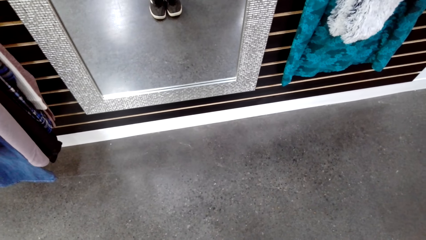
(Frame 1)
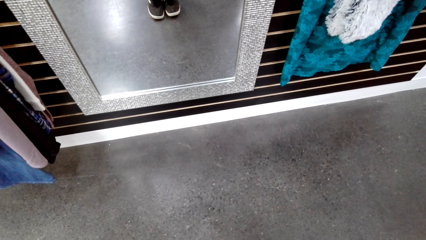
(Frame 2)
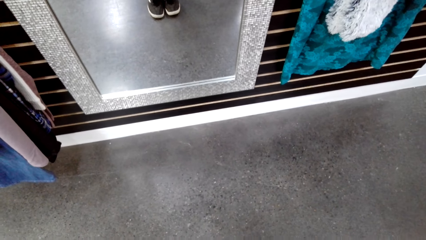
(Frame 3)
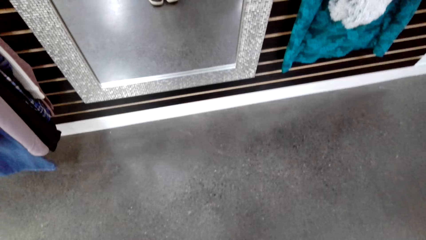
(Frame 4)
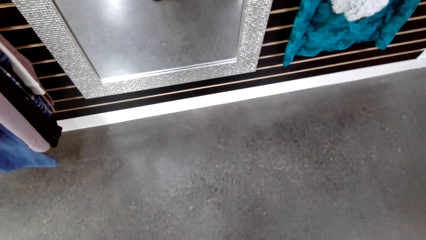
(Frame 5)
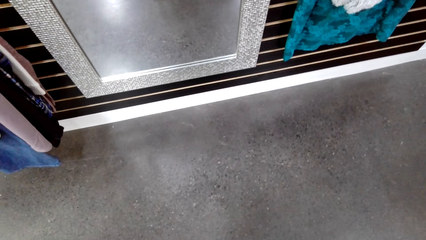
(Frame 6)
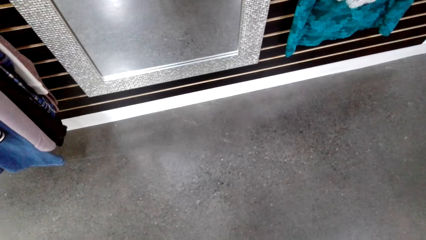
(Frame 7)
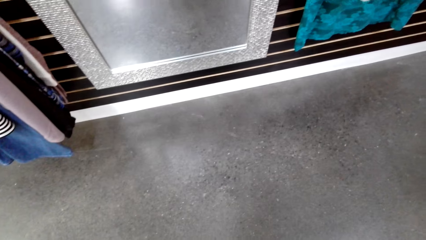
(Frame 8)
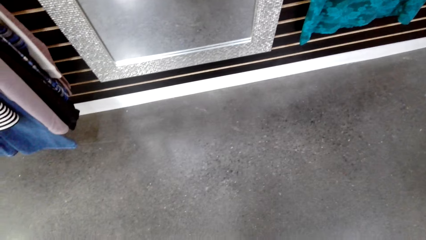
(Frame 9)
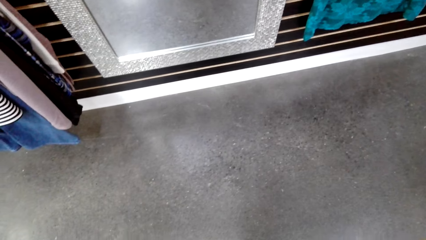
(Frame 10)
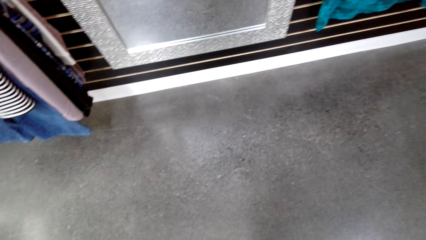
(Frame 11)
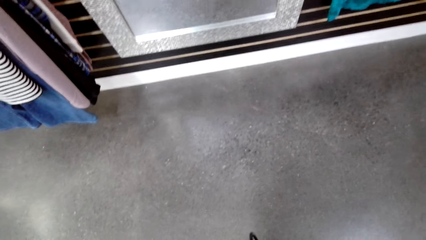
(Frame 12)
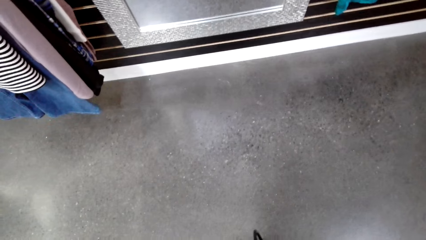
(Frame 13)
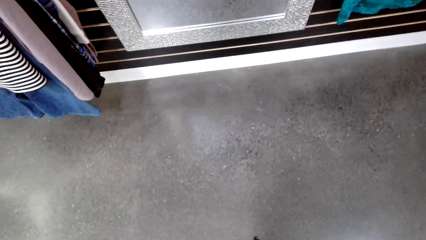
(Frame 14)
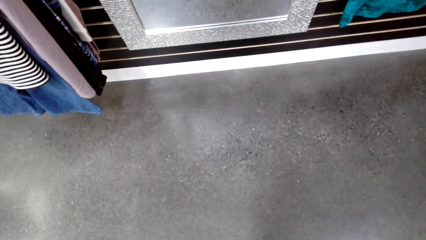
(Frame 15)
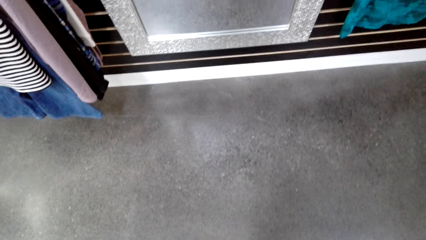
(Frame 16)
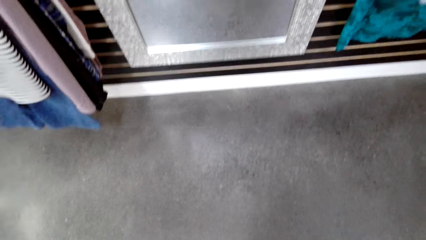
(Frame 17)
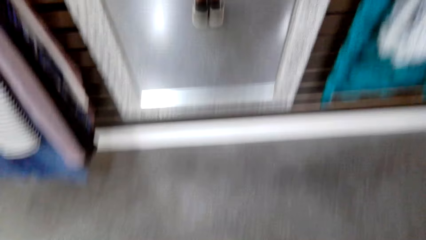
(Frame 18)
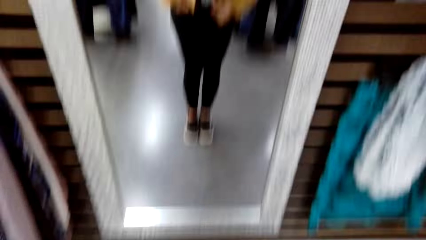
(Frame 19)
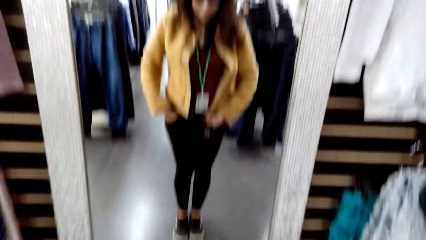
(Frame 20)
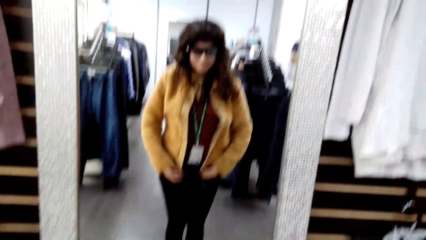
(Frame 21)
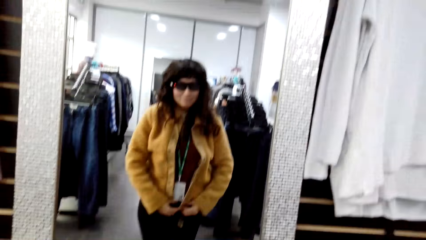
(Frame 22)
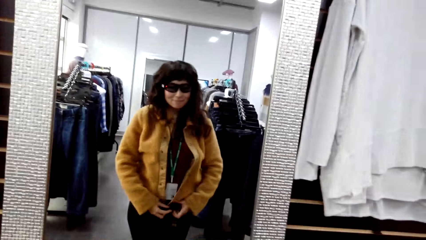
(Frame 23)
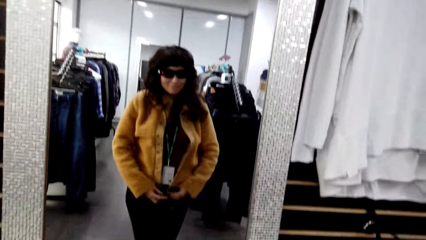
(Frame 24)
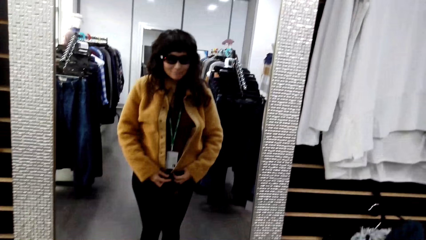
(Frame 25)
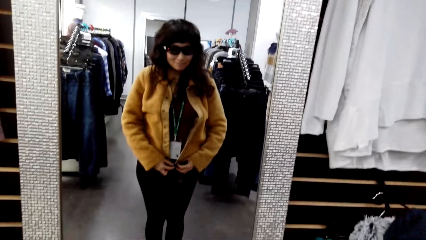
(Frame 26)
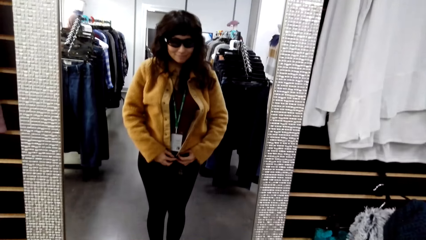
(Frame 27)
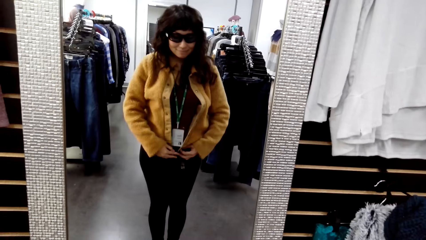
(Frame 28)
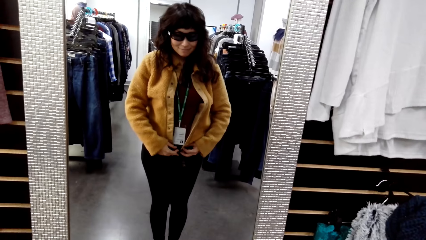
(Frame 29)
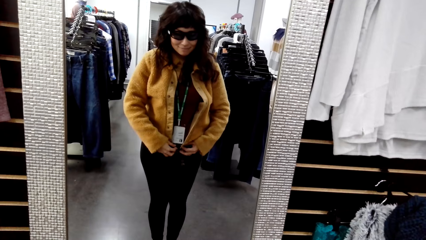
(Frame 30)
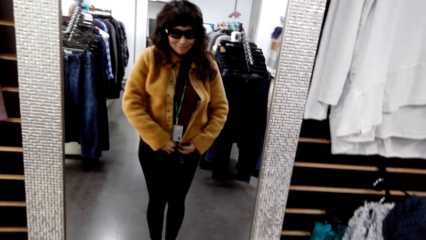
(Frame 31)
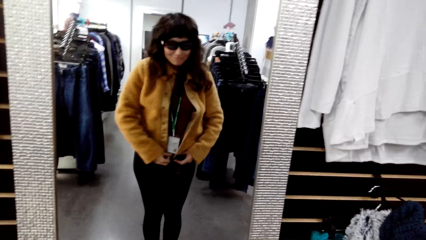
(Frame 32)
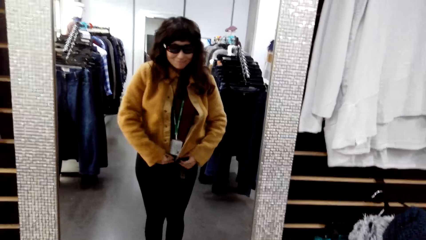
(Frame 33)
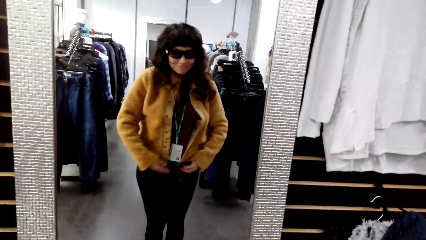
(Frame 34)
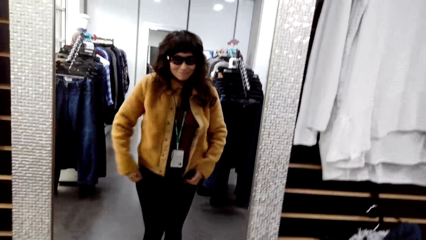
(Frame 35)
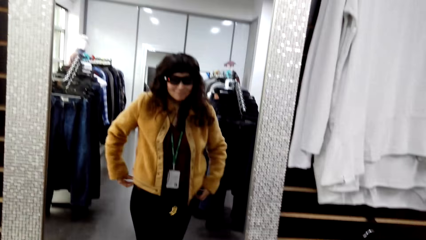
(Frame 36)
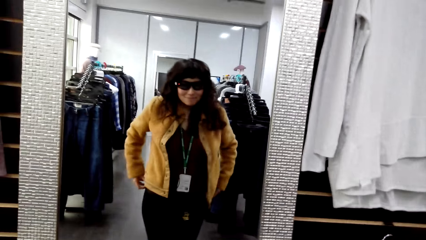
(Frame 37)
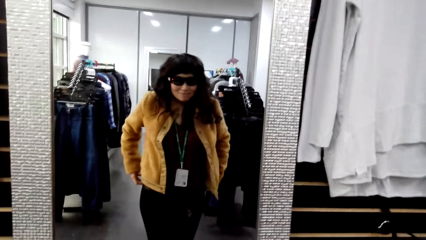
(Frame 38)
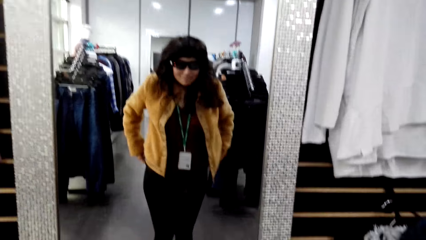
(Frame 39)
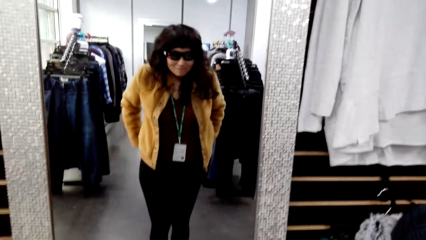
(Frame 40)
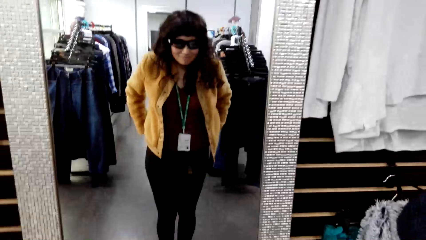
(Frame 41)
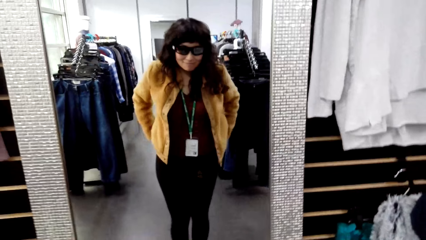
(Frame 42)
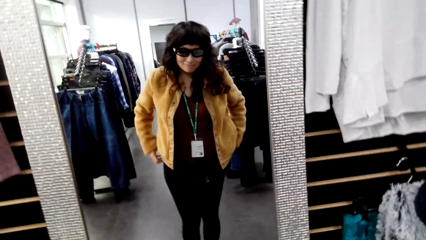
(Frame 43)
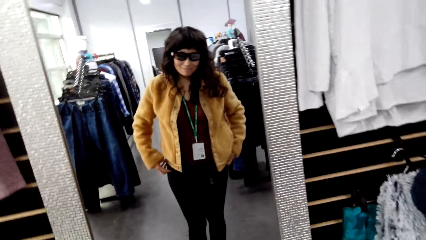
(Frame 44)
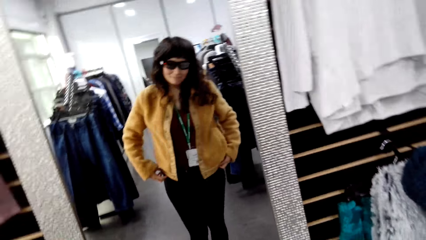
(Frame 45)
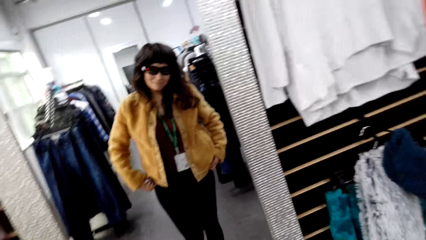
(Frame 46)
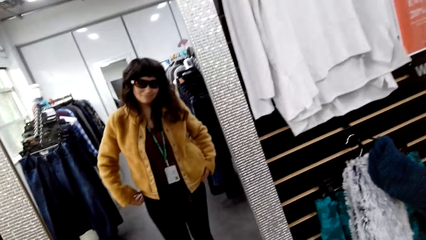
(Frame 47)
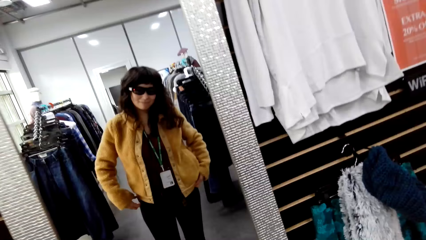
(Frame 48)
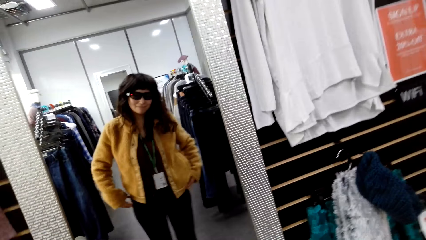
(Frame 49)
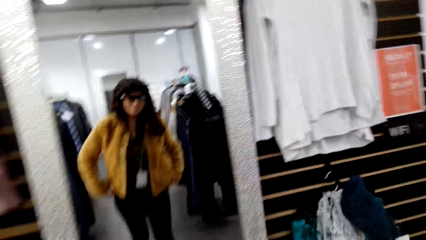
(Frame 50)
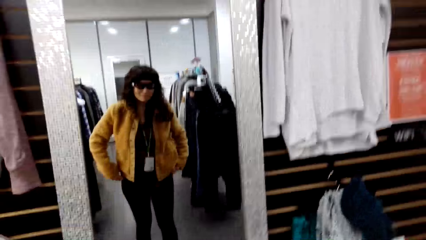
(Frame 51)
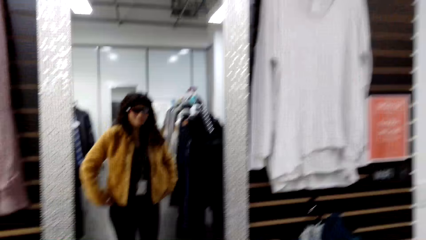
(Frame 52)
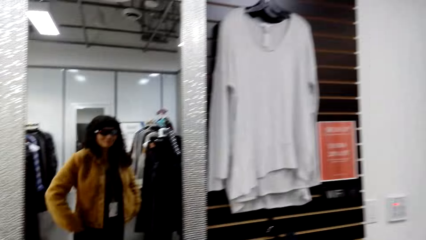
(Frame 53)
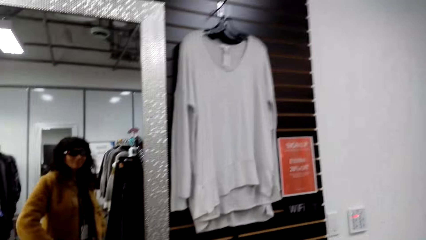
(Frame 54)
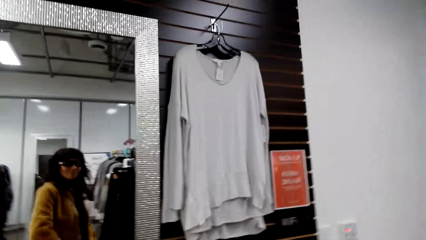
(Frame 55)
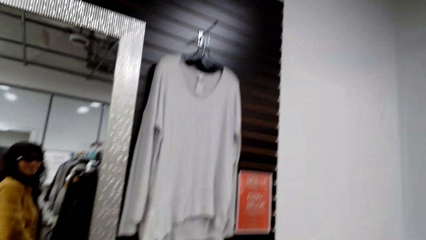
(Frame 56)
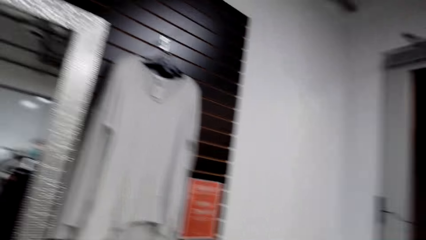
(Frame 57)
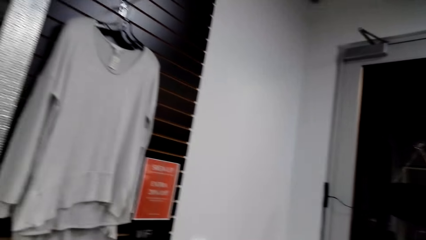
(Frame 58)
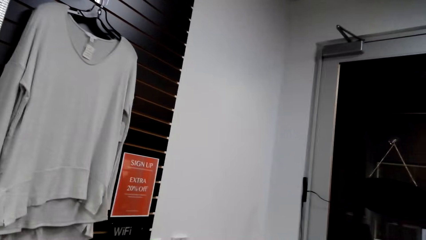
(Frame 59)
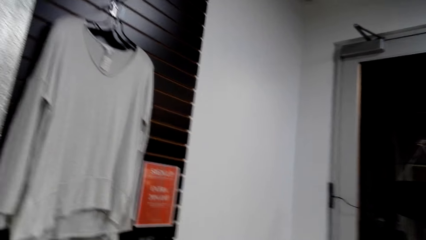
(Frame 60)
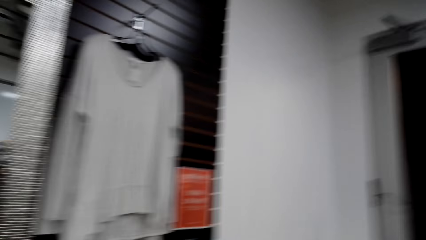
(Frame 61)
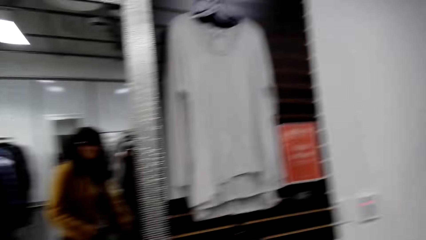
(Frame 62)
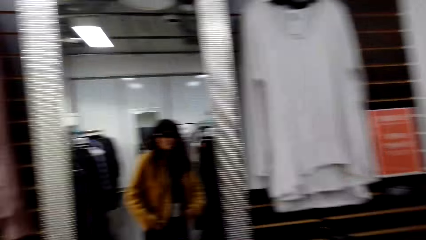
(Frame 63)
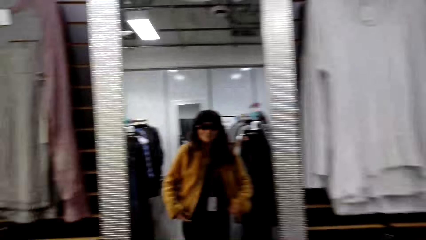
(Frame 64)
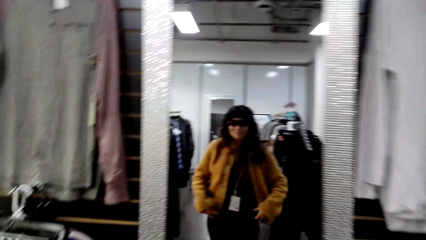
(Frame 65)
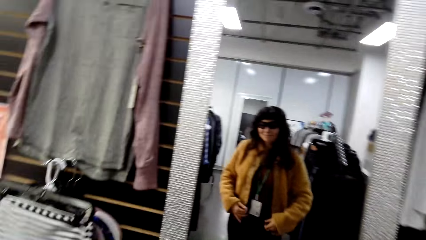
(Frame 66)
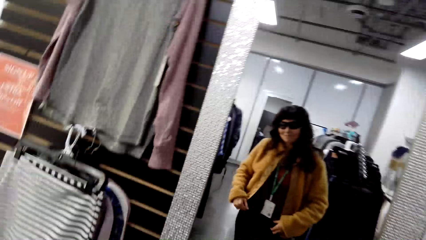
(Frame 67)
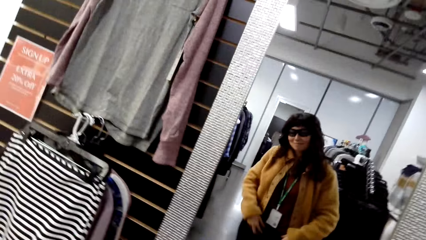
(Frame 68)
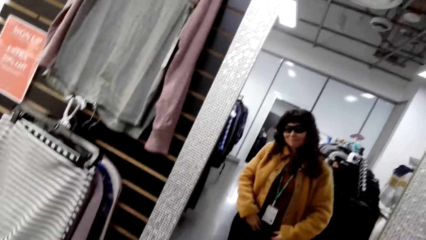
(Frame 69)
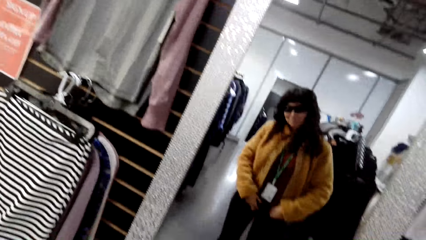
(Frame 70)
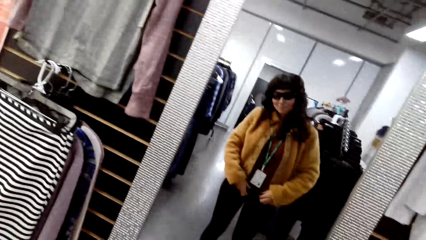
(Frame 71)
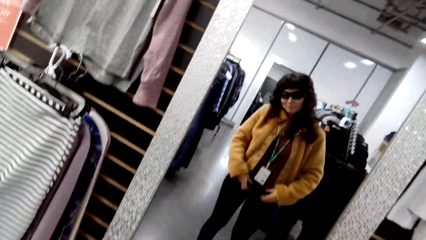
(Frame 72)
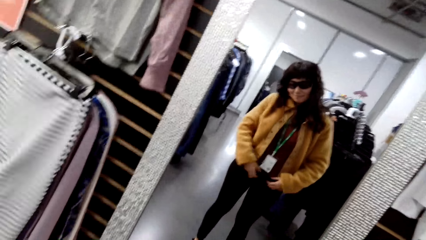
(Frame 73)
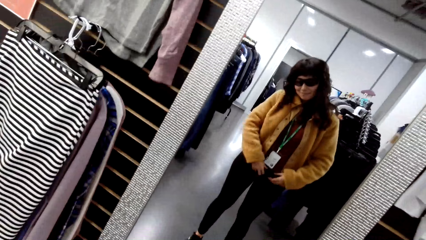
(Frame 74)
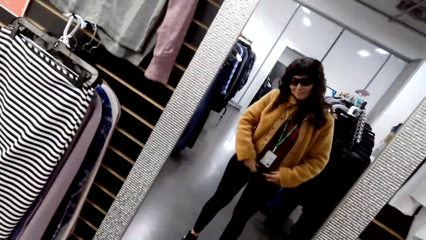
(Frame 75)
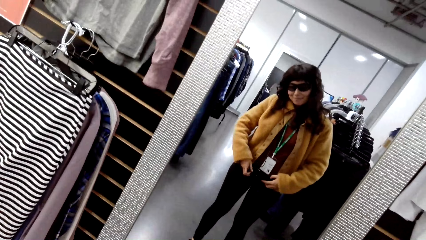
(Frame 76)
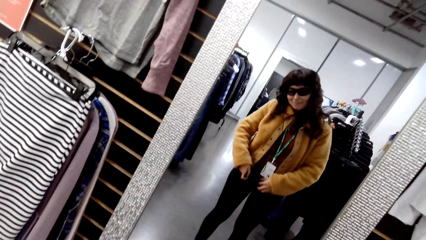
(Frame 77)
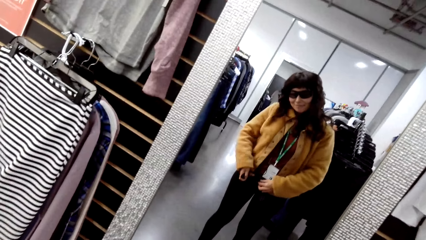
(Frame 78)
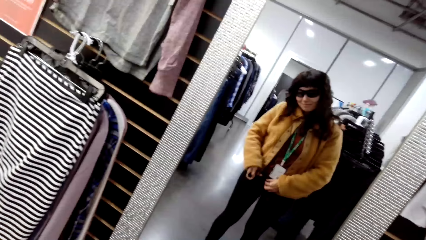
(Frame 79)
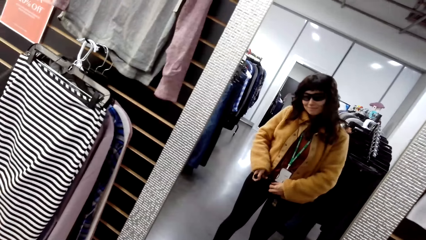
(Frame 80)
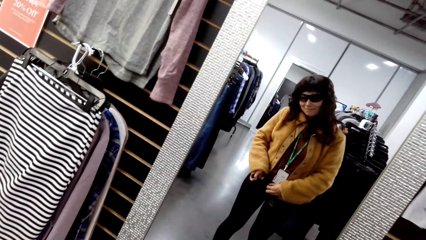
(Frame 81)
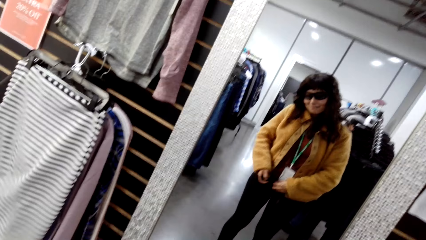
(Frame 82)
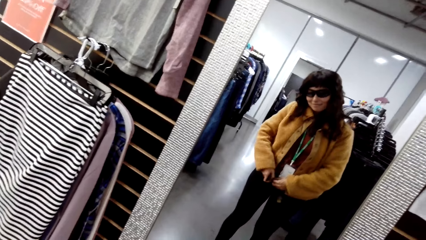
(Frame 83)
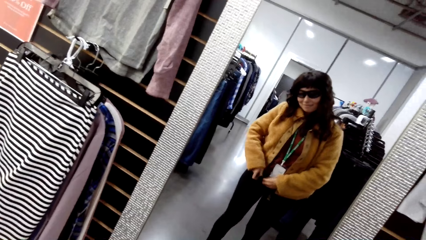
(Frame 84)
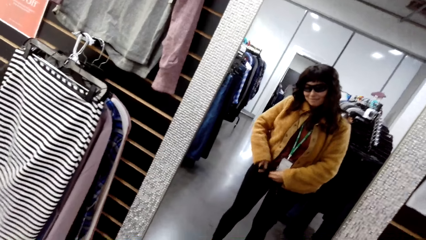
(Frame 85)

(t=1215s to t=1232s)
The camera wearer looks at herself in the mirror.
